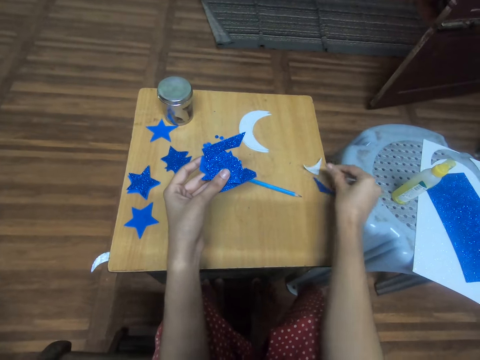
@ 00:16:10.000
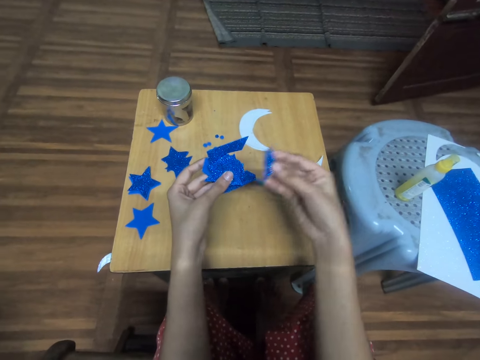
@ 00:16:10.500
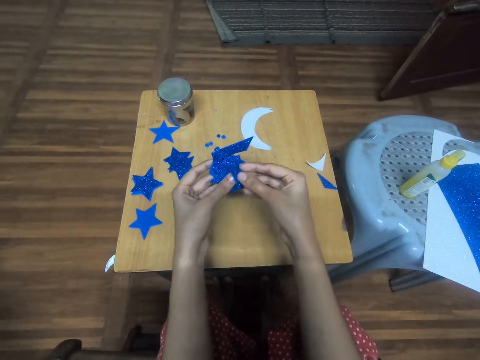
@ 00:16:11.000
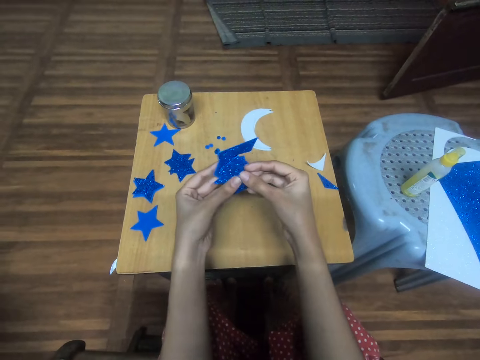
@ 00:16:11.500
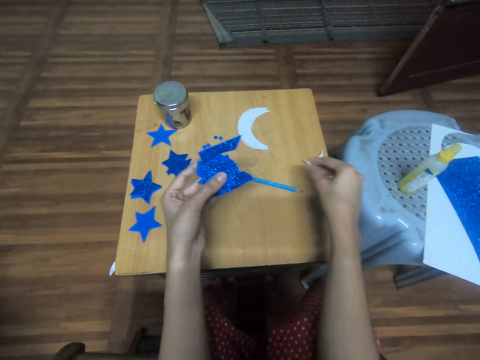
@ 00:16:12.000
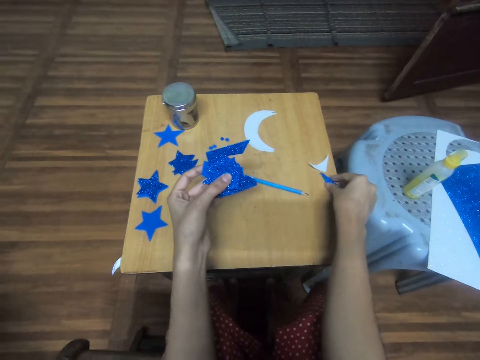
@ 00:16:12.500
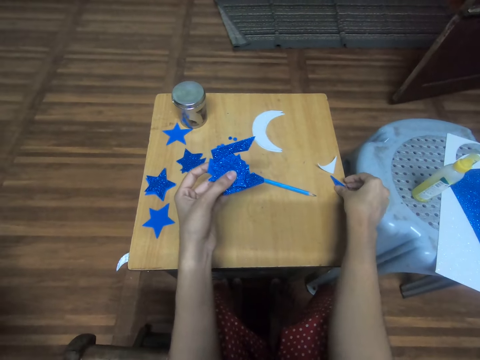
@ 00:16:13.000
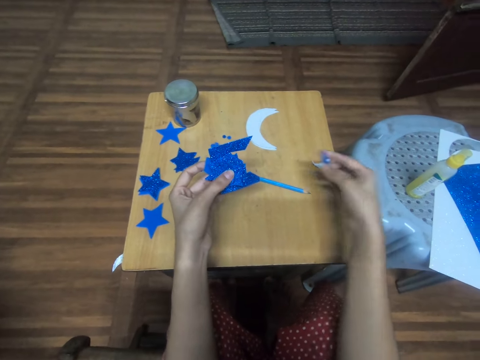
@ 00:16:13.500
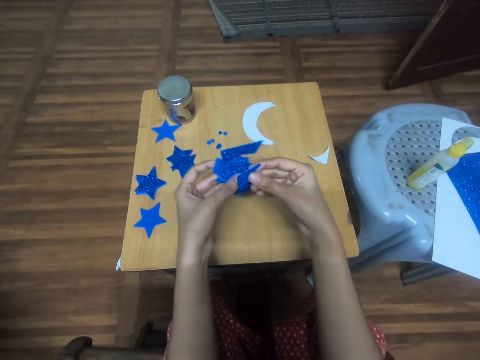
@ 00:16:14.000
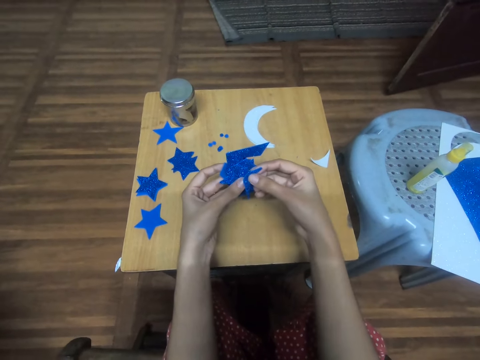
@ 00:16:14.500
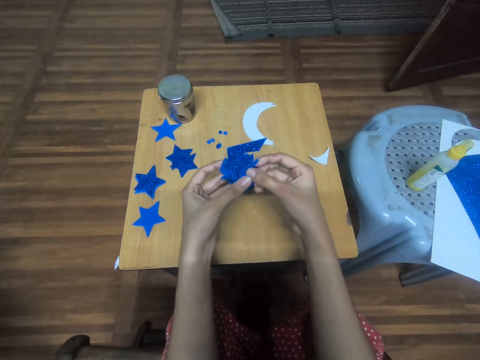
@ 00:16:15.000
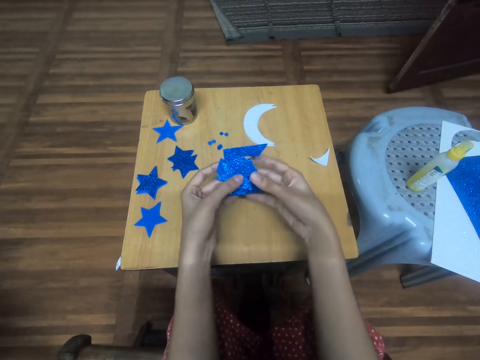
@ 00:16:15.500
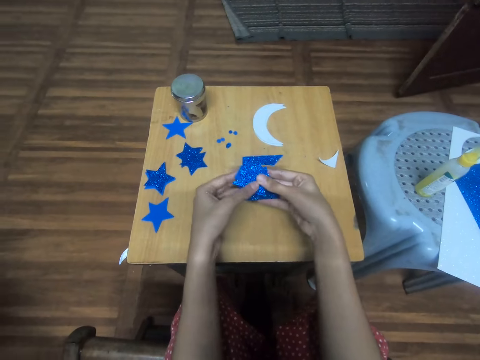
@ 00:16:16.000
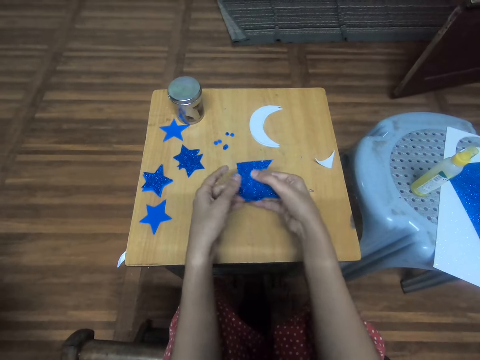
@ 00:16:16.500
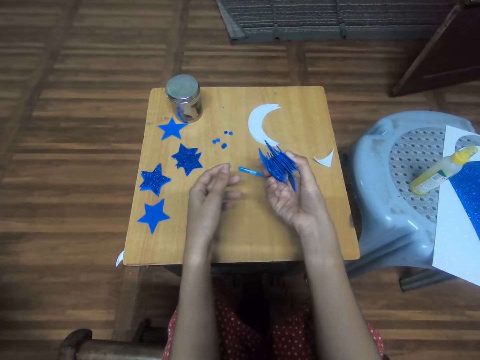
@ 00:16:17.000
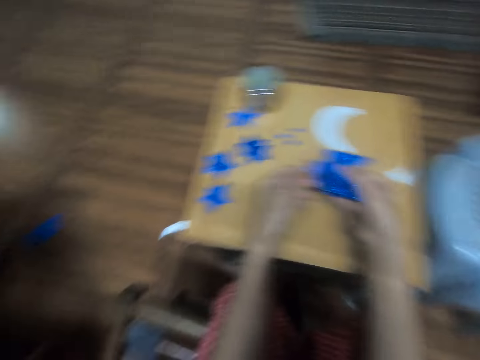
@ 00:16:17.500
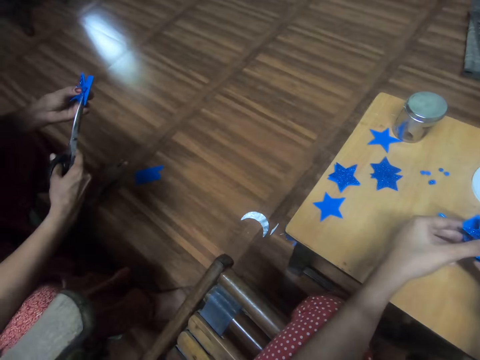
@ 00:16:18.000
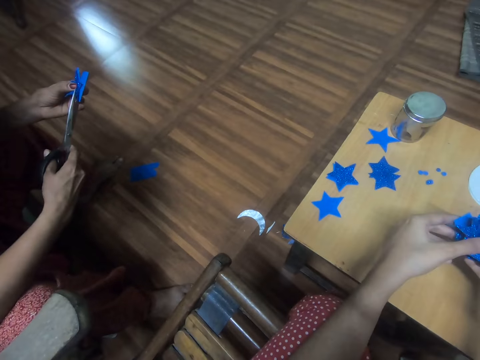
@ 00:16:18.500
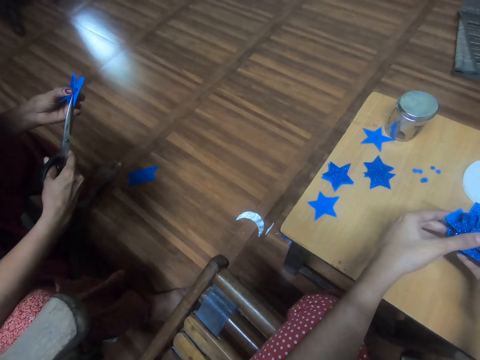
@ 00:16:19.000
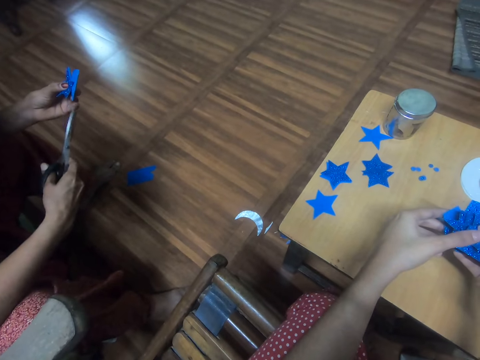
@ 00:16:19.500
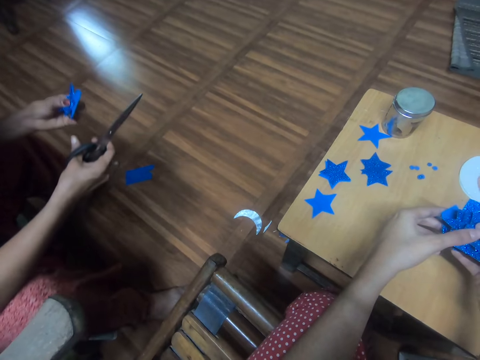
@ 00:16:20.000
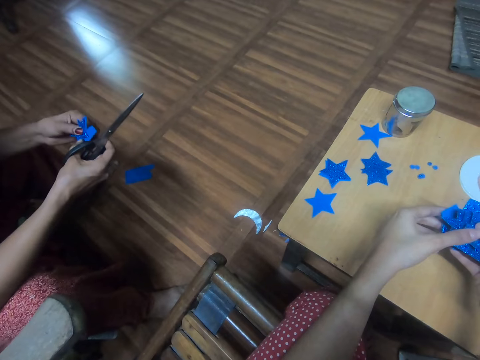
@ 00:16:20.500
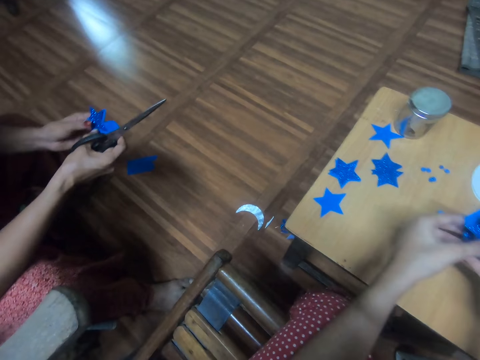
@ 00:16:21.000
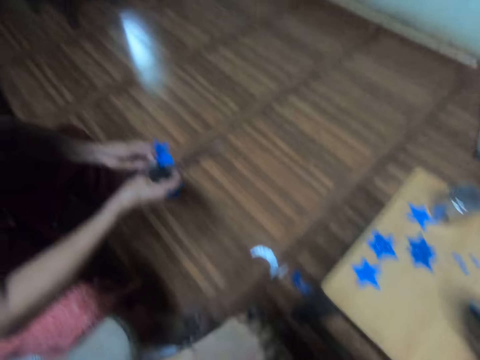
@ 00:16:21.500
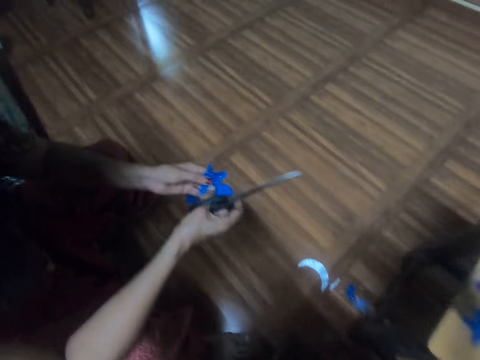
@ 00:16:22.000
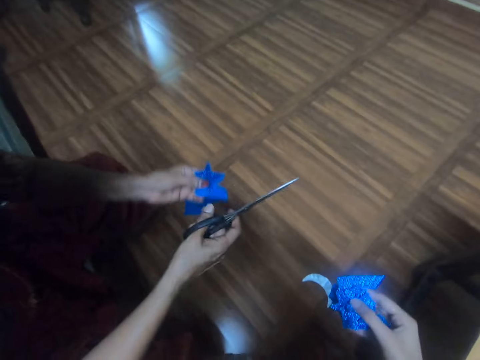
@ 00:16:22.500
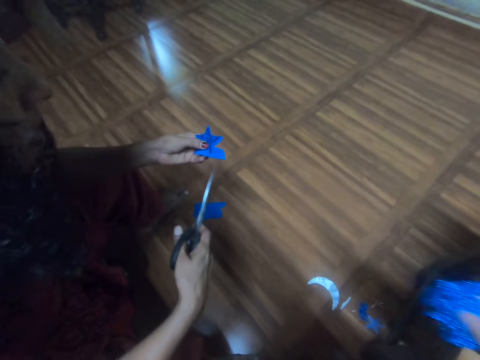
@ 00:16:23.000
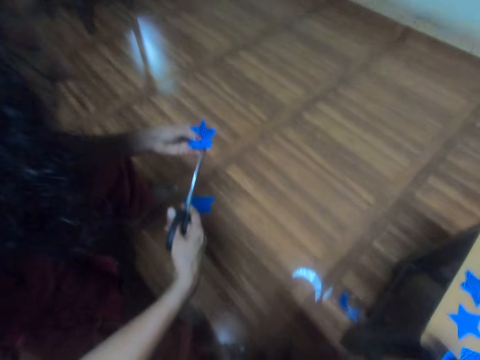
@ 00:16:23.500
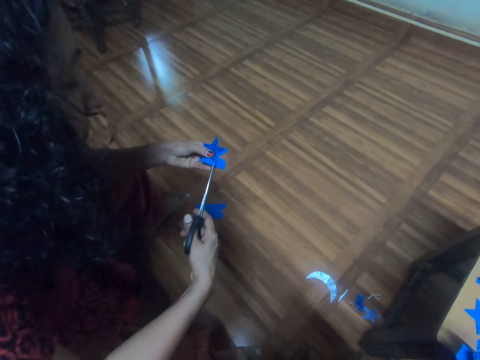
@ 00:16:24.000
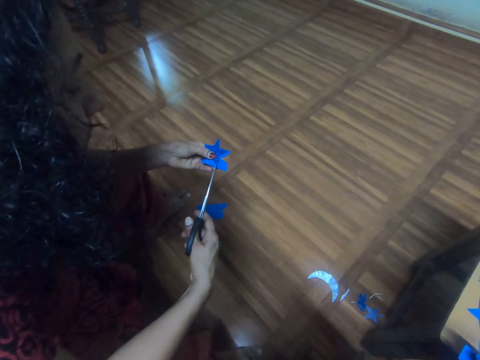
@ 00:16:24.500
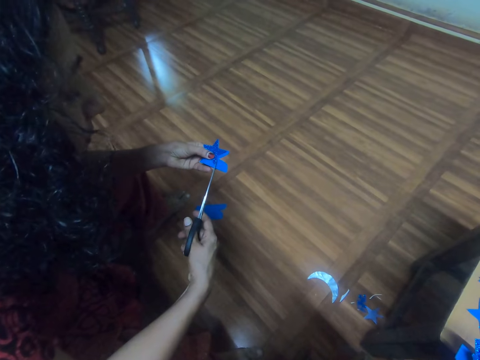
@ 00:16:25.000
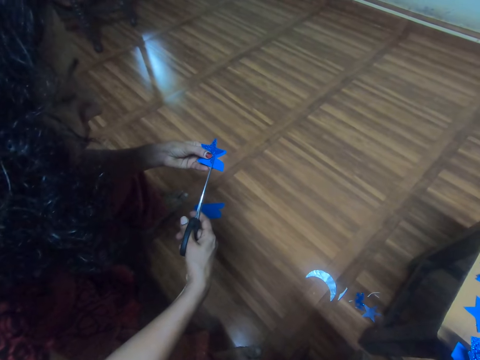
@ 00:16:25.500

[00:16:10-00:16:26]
The camera wearer aligns the piece of craft paper. They pick up a piece of craft paper and align the piece of craft paper. The woman traces out the star-cutout from the card stock. The woman cuts a piece of craft paper, aligns the piece of craft paper, and turns the star-cutout with the card stock. The camera wearer gives the woman pieces of craft paper. The woman cuts a piece of craft paper.

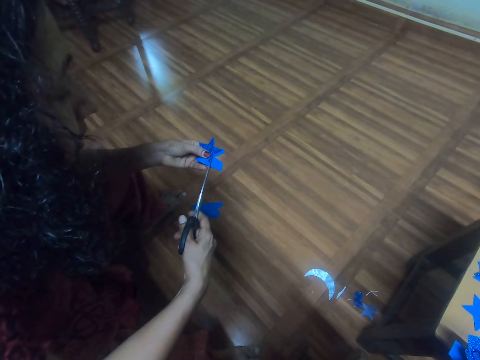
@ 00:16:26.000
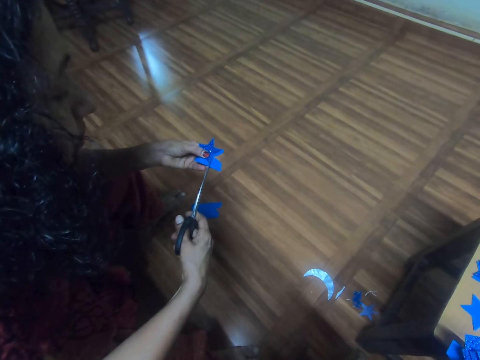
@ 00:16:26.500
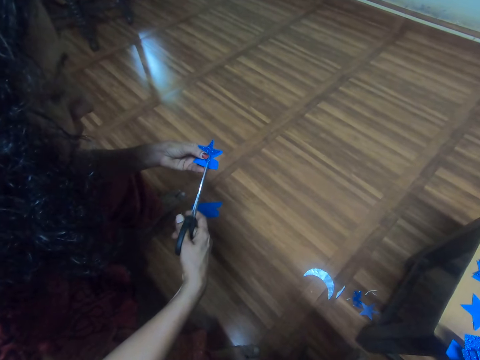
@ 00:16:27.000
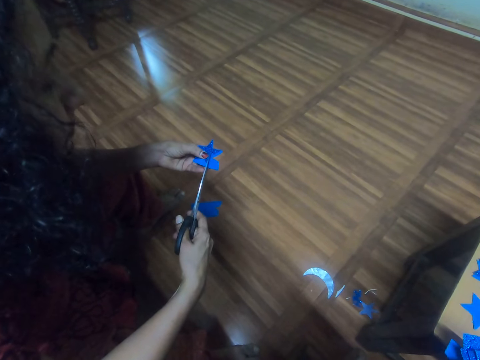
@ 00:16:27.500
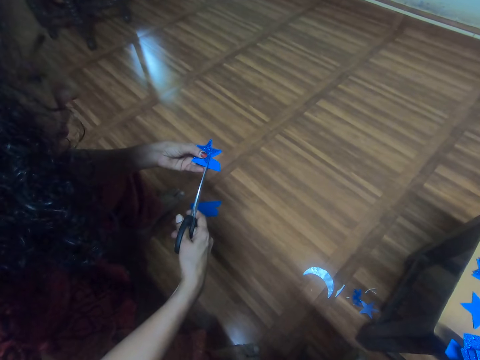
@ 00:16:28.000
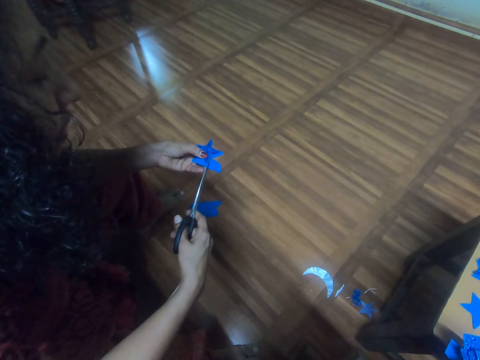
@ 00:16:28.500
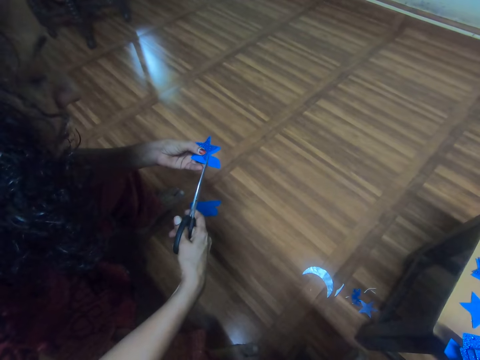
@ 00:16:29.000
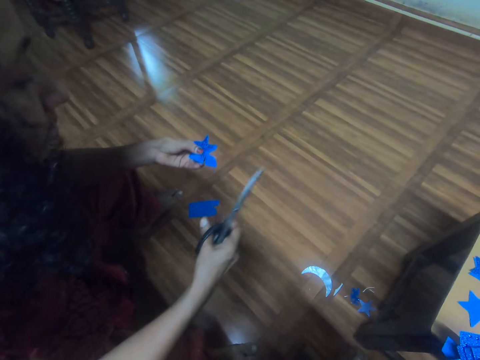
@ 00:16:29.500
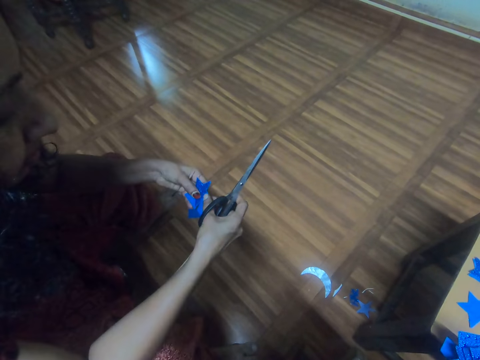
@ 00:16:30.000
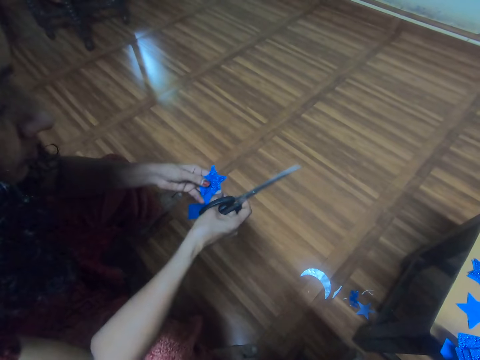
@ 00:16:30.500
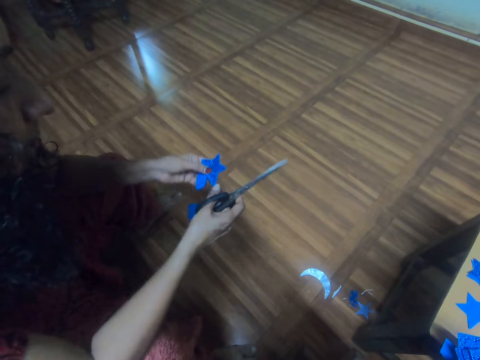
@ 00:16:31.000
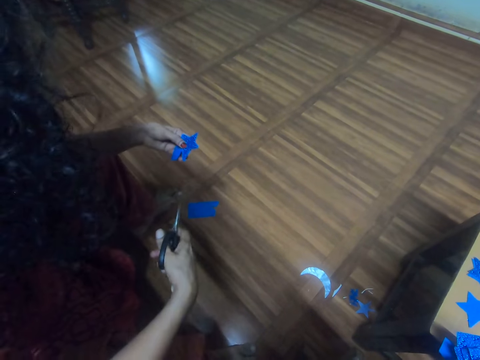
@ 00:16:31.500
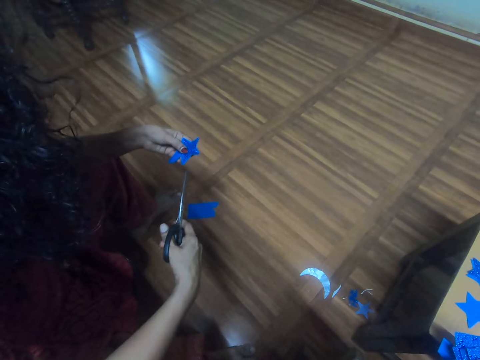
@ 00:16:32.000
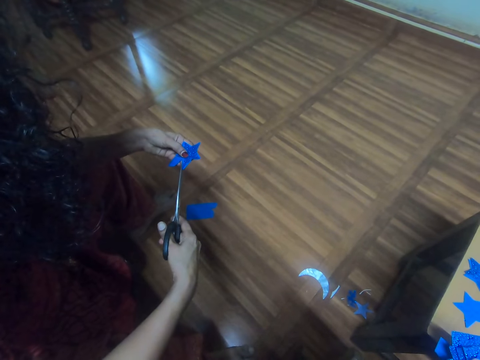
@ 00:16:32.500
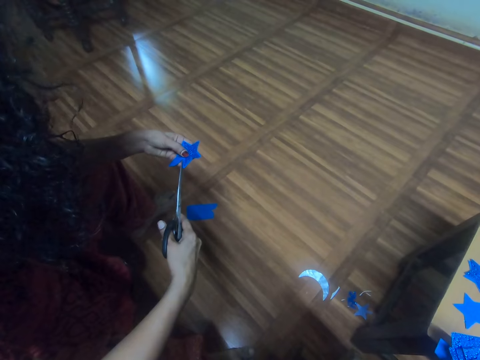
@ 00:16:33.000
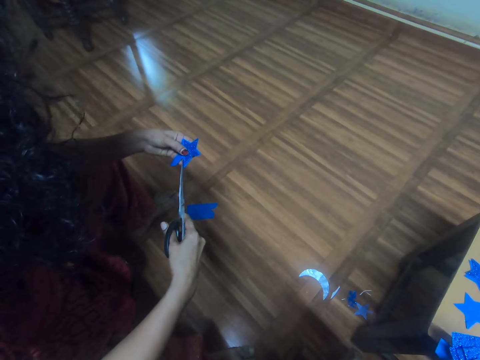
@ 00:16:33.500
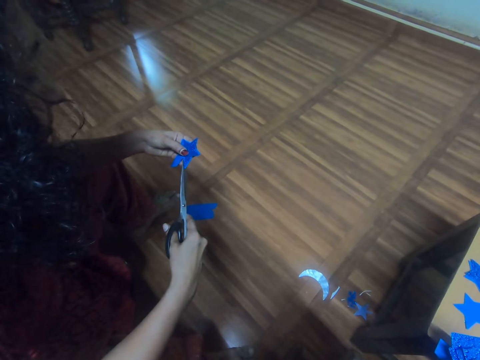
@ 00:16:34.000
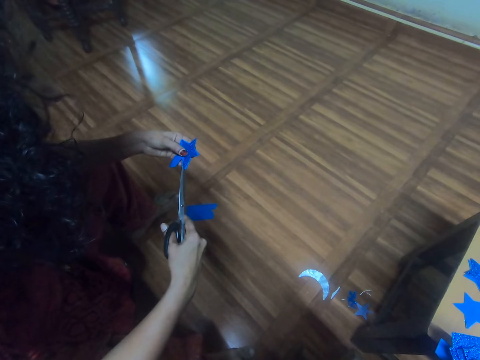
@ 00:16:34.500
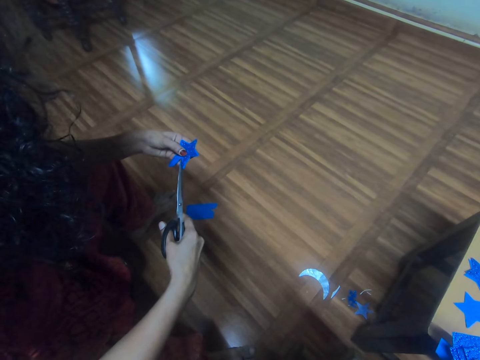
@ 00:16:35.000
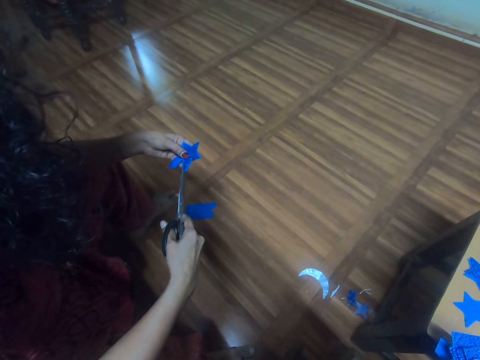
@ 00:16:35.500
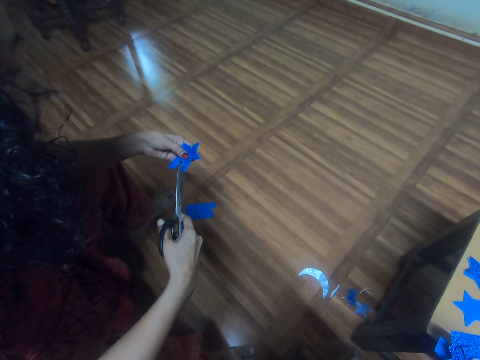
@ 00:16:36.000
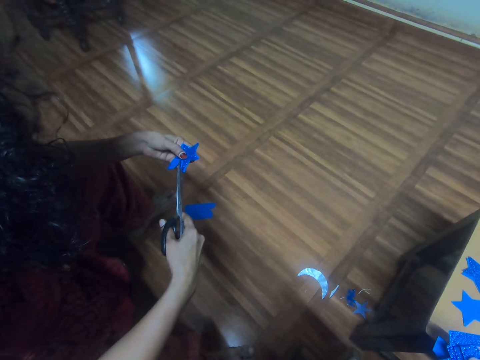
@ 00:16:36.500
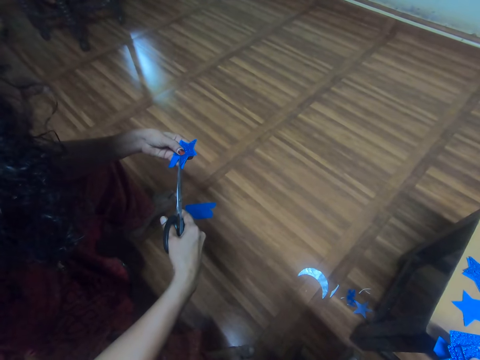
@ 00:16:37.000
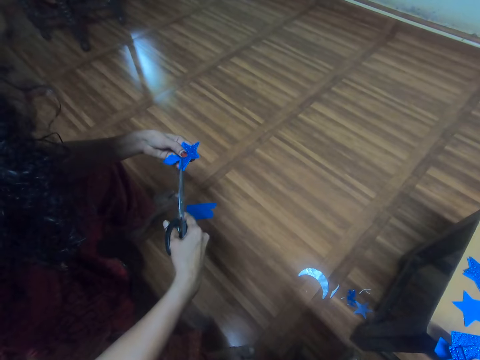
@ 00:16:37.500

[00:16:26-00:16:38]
The woman traces out the star-cutout from the card stock. The woman turns the star-cutout with the card stock. The woman cuts a piece of craft paper. The woman traces out the star-cutout from the card stock.
